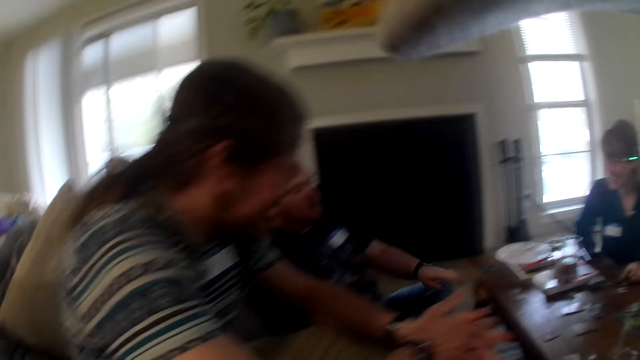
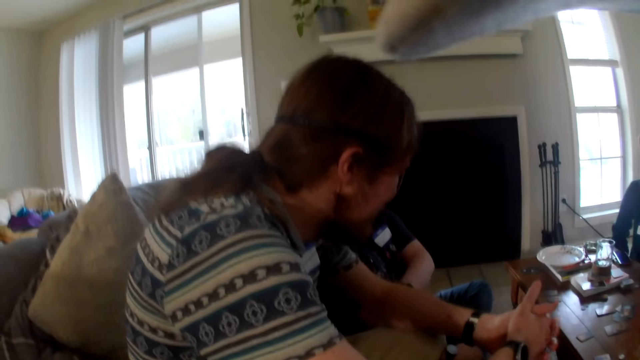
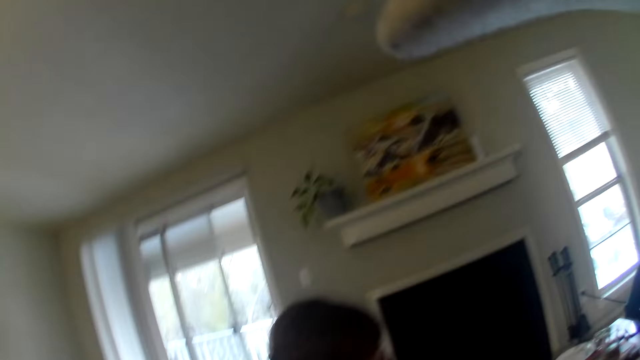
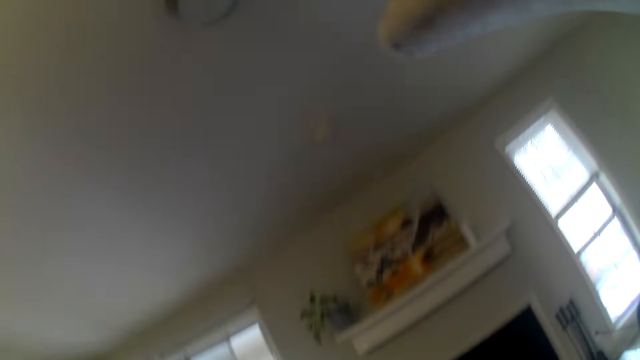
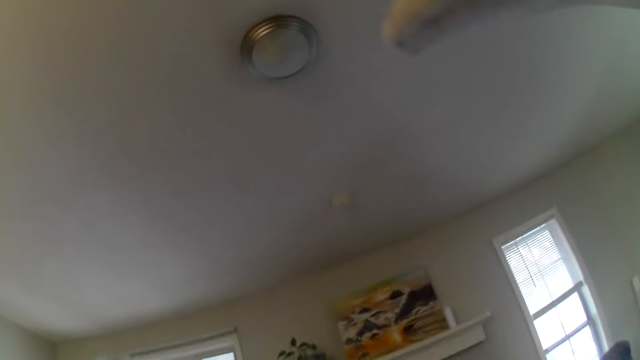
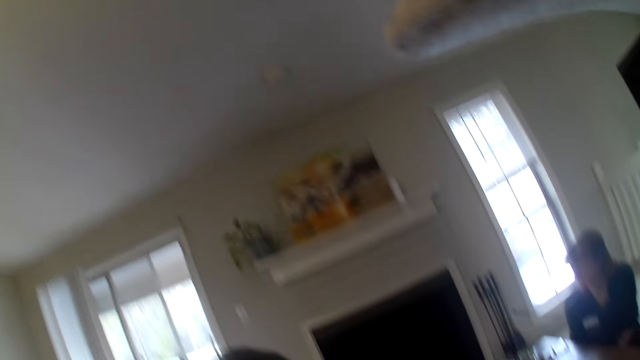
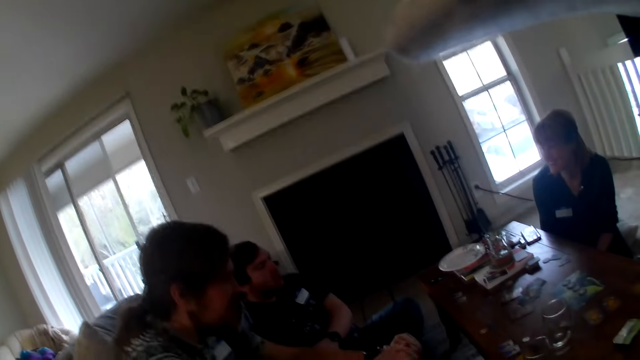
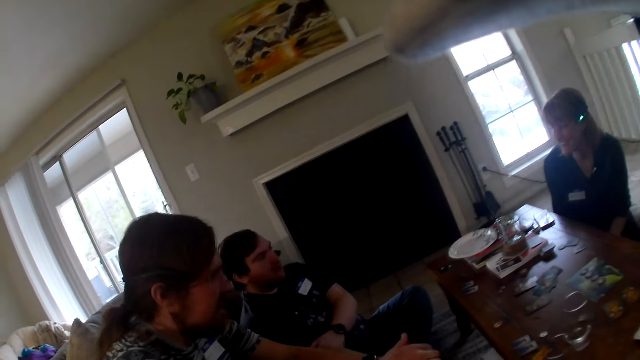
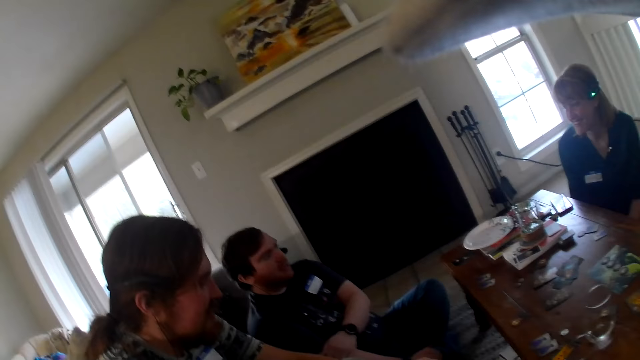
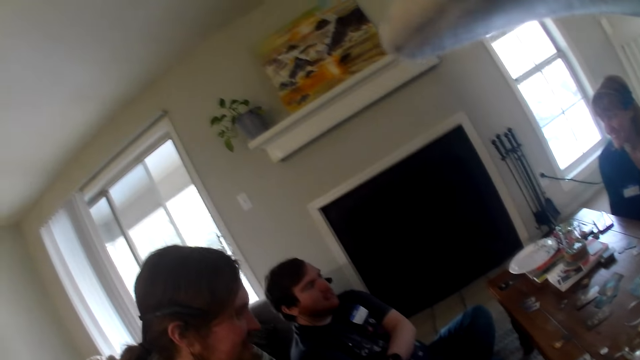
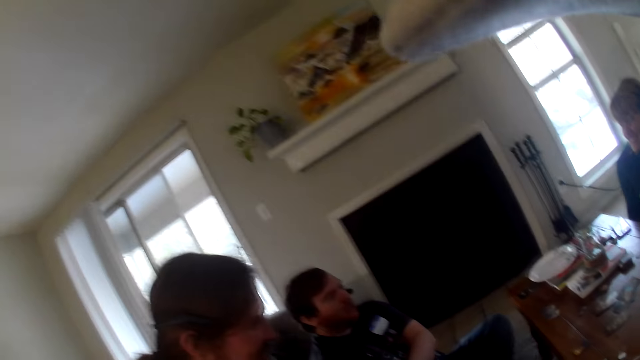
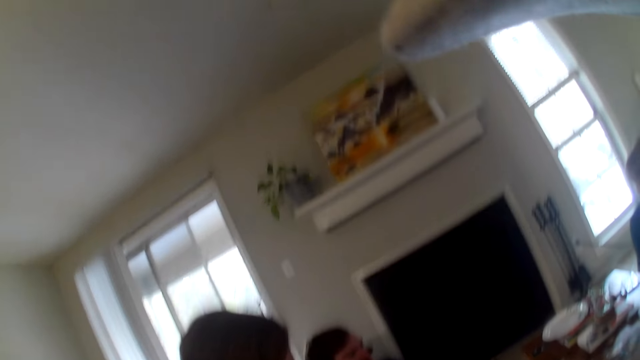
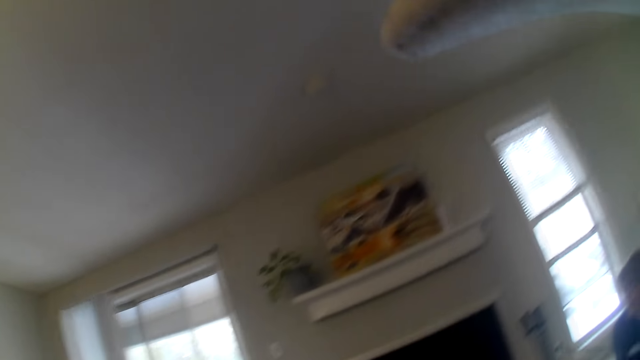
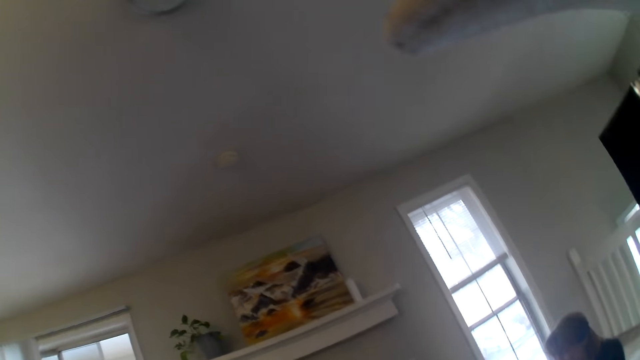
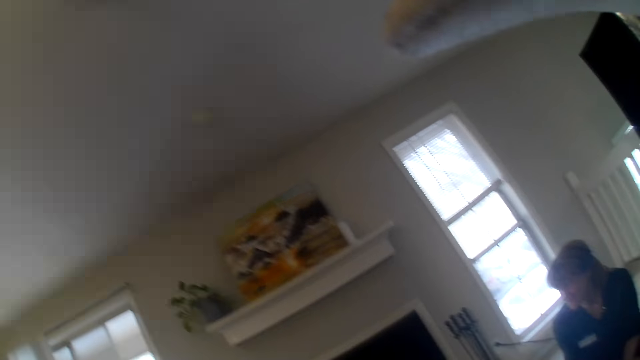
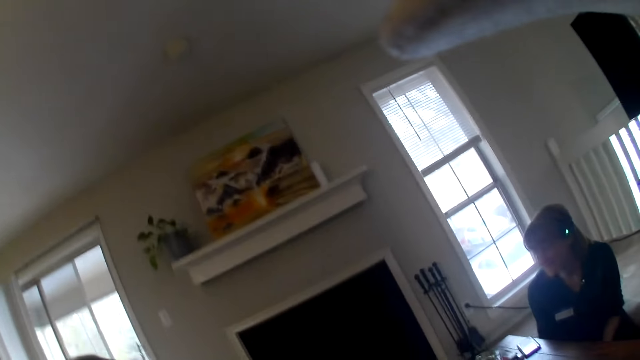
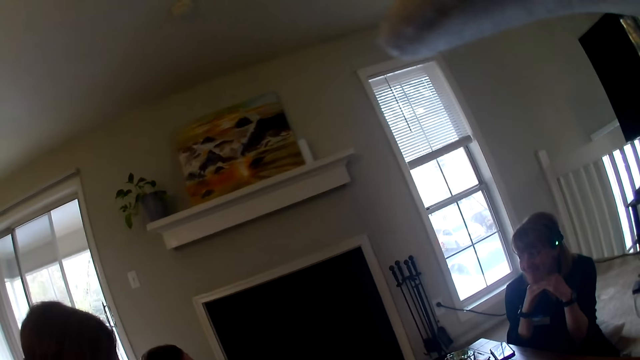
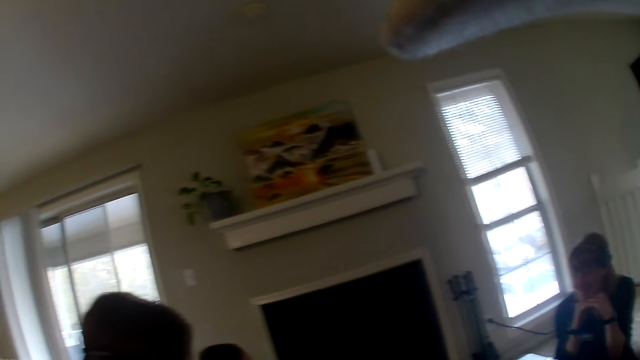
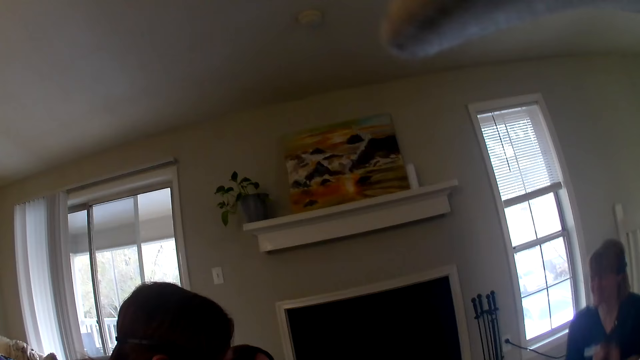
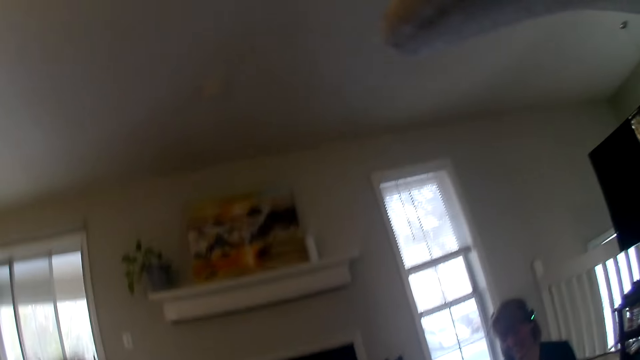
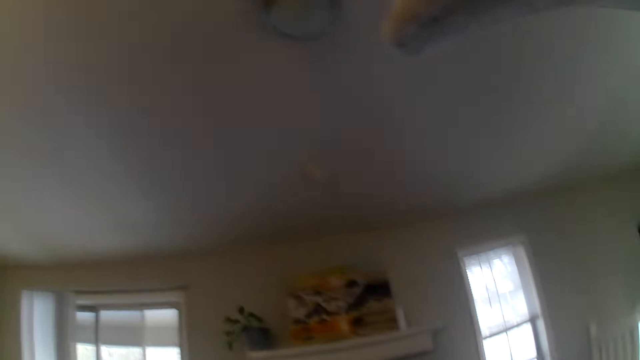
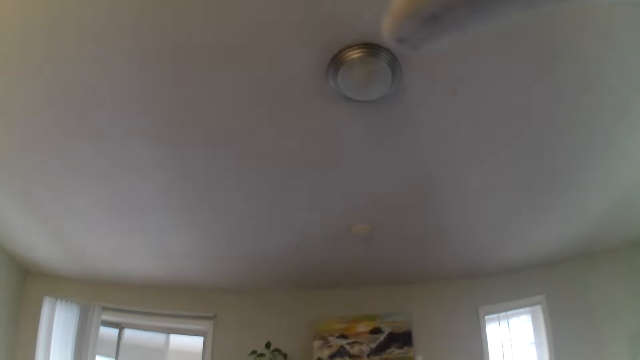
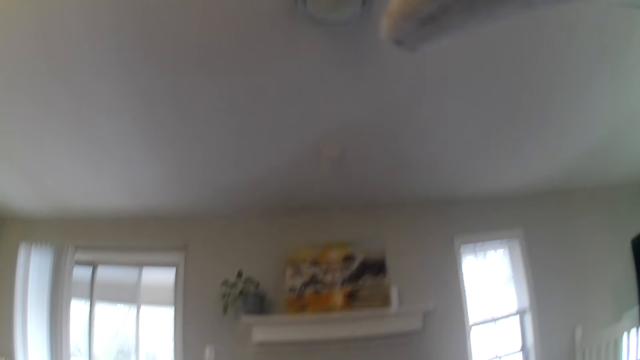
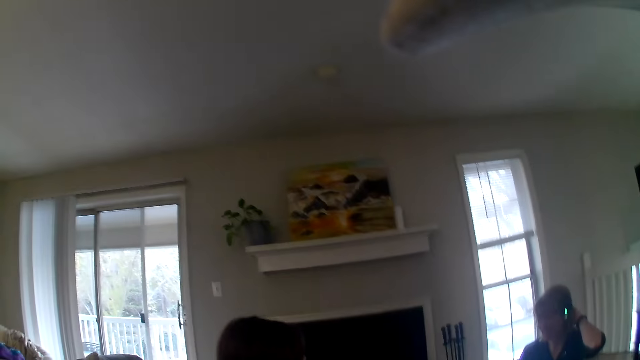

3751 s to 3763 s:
A woman touches her chin. She places her hands on the chin. The camera wearer looks around the room. The woman touches her hair.

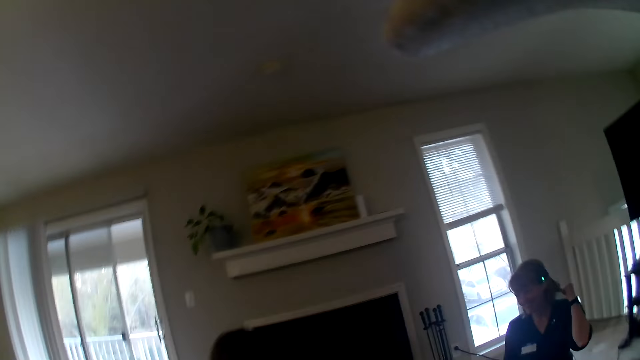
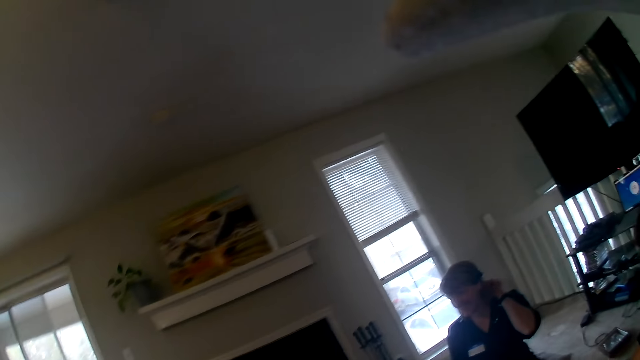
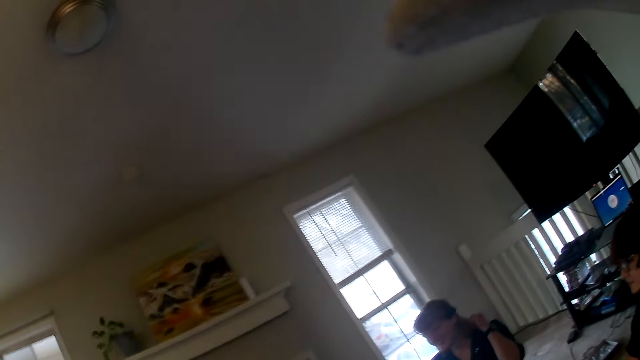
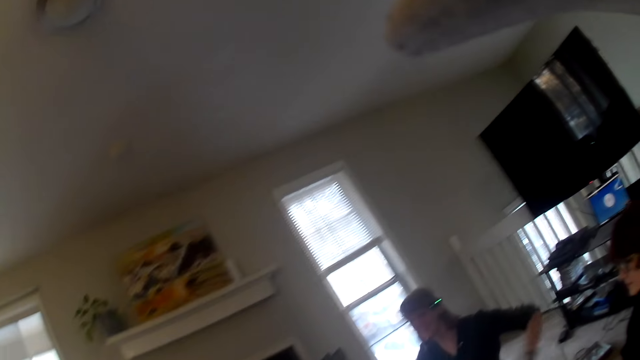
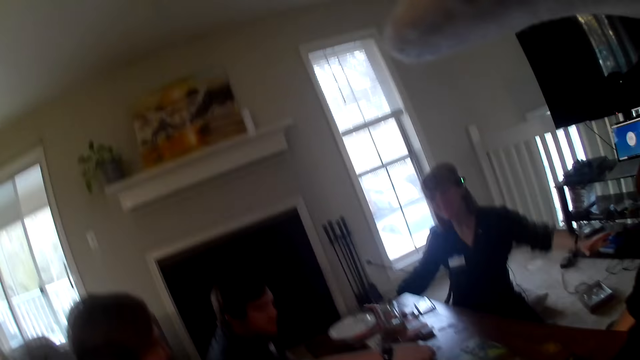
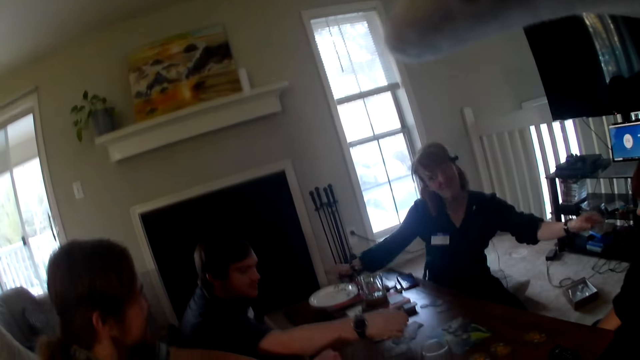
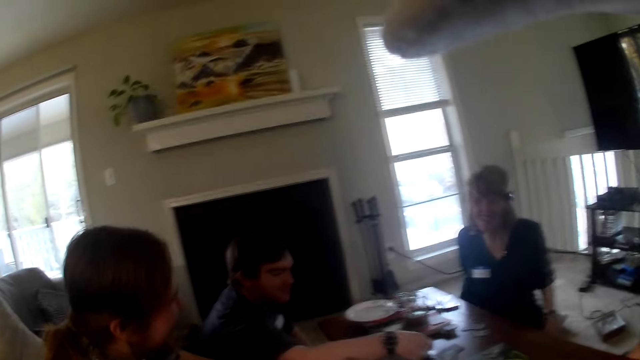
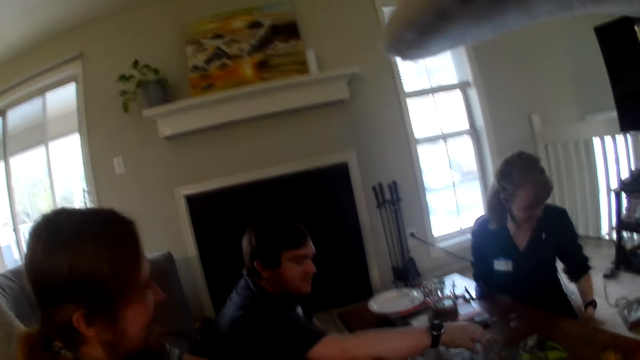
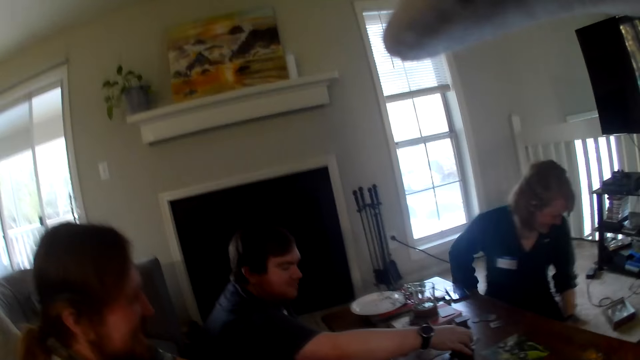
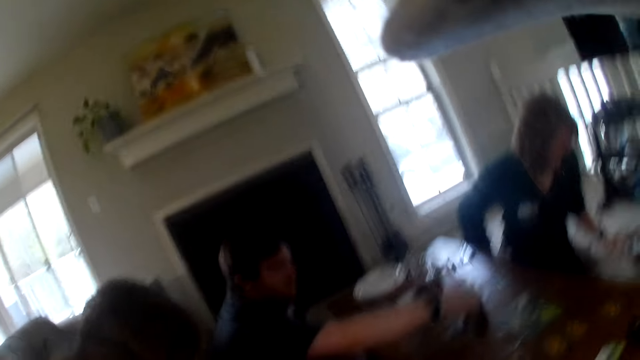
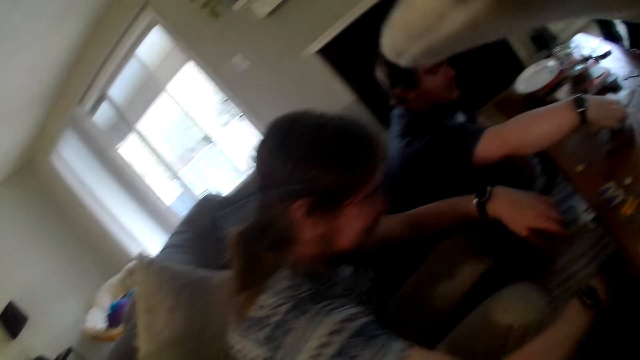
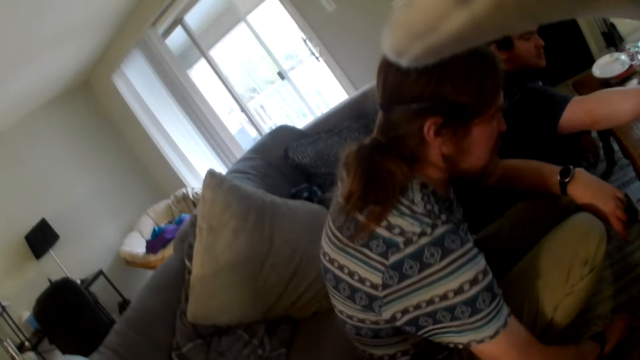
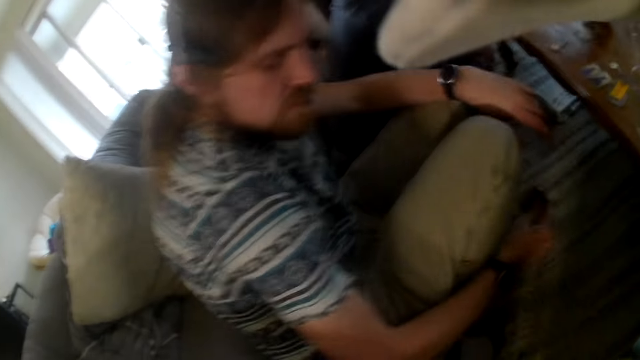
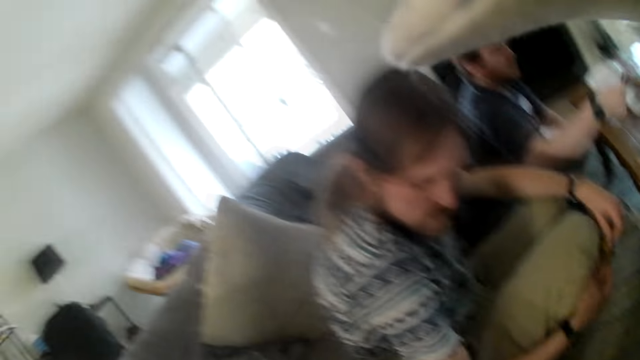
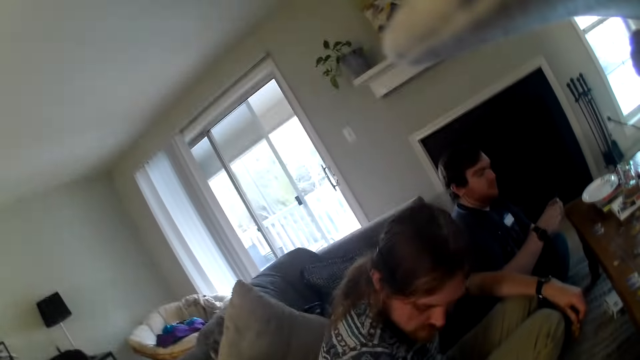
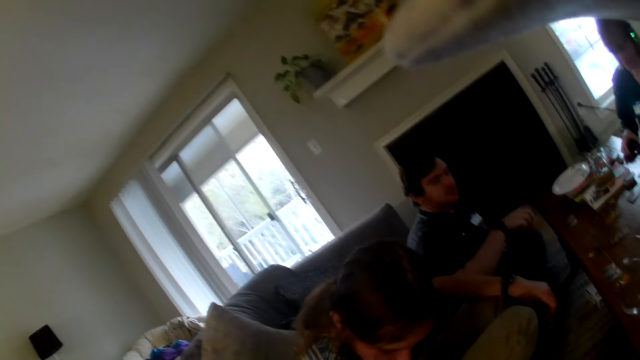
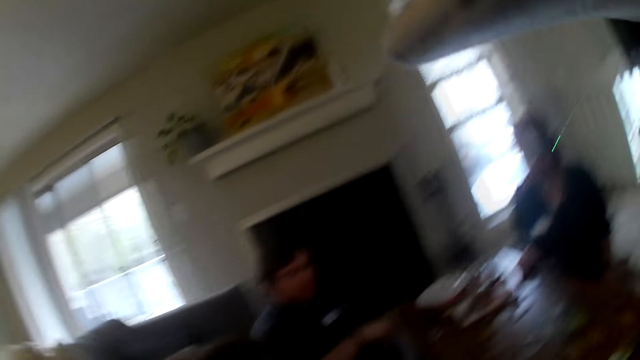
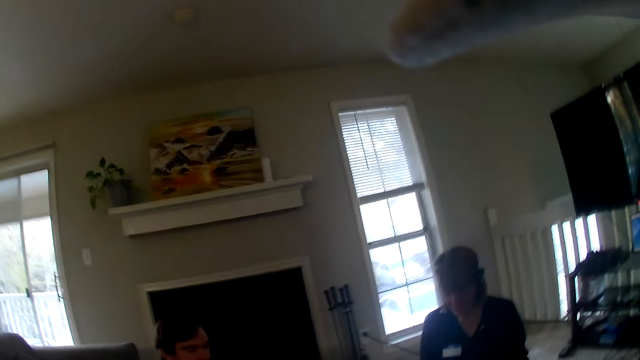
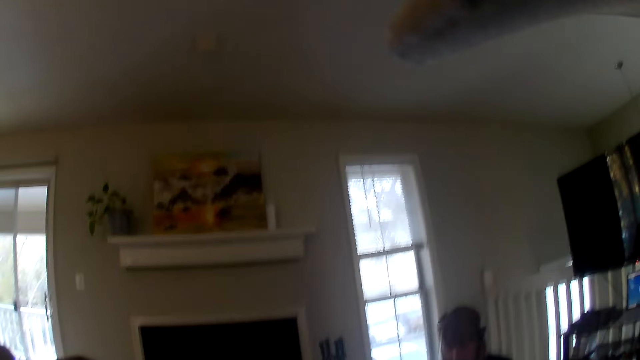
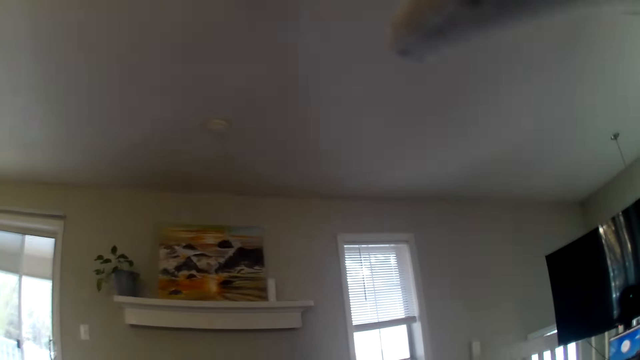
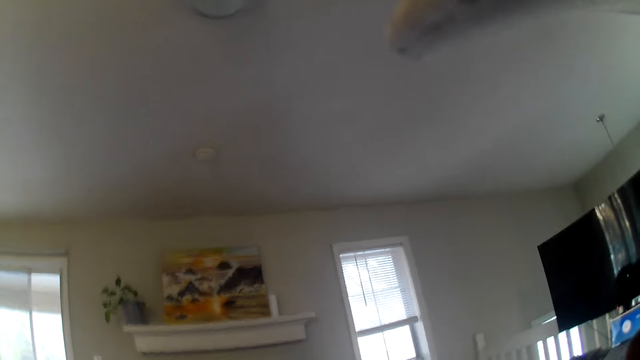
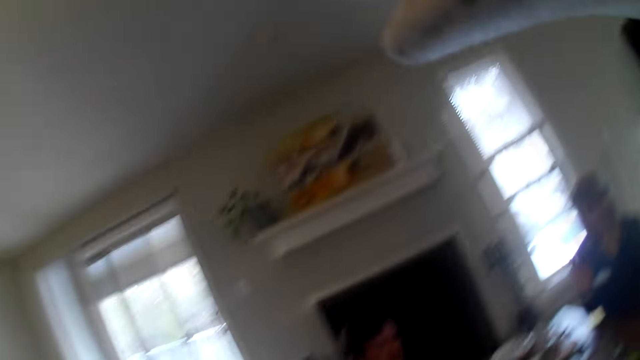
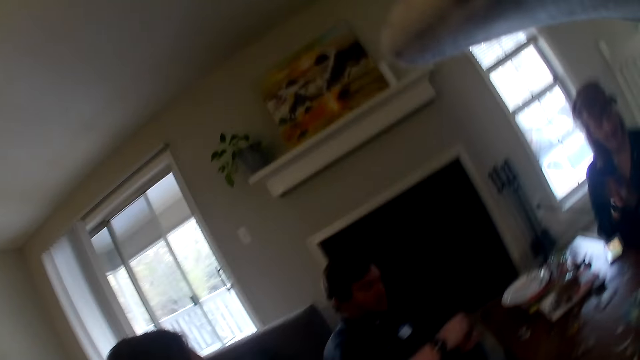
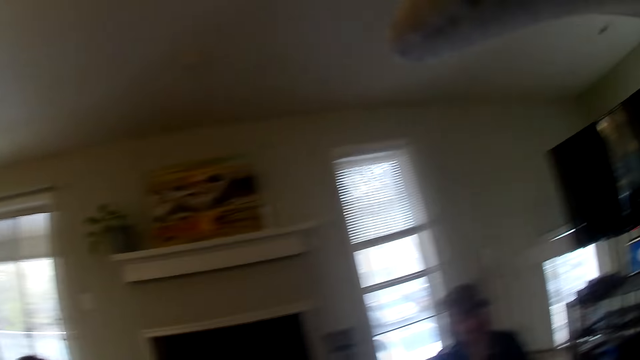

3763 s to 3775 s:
A woman straightens her hair. A person sways on the chair. The woman dances. Another person picks a card from the table. Another person picks up something. The camera wearer looks at a person. They look around the room.
